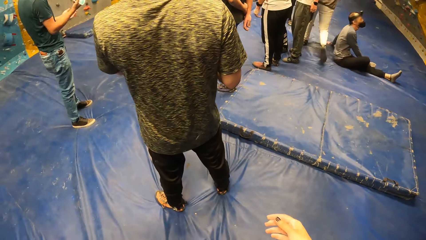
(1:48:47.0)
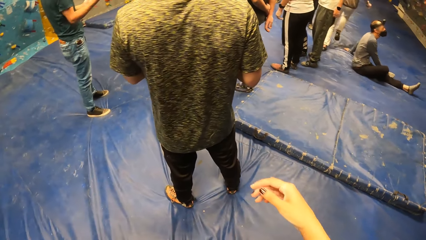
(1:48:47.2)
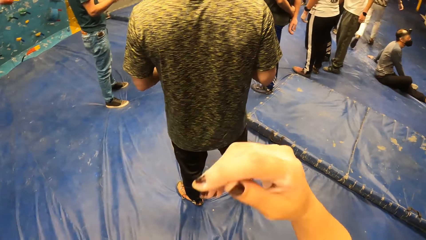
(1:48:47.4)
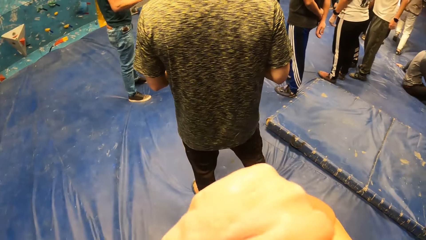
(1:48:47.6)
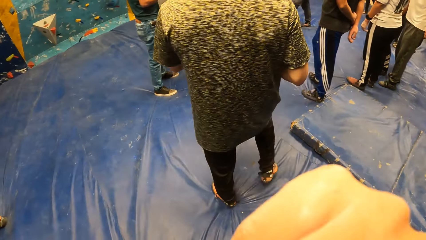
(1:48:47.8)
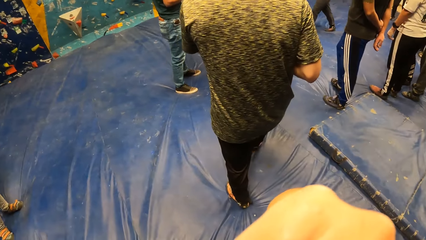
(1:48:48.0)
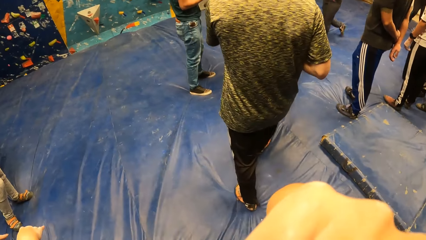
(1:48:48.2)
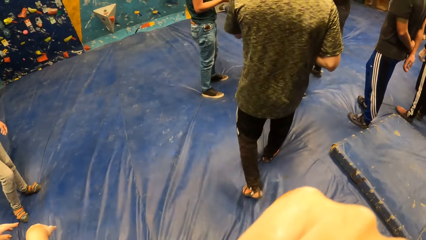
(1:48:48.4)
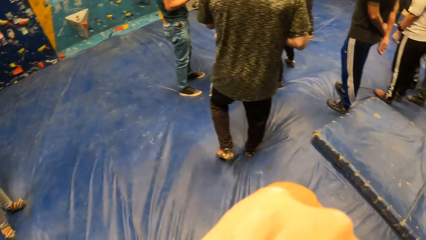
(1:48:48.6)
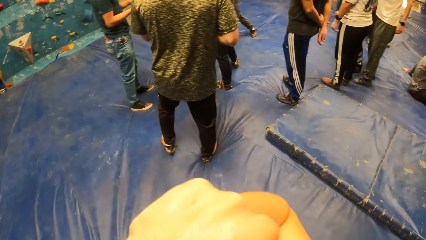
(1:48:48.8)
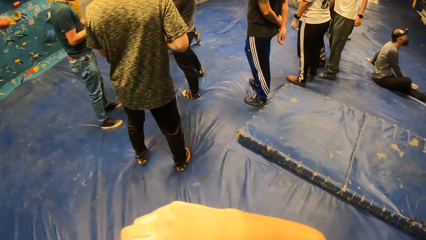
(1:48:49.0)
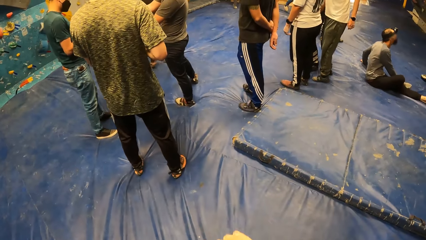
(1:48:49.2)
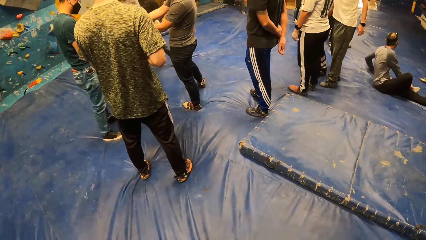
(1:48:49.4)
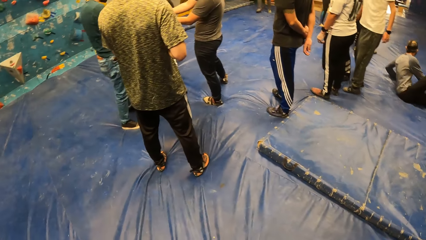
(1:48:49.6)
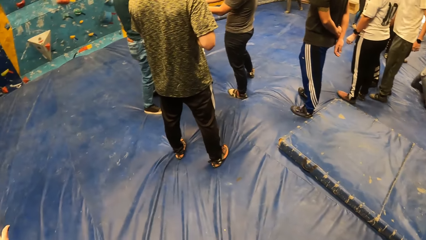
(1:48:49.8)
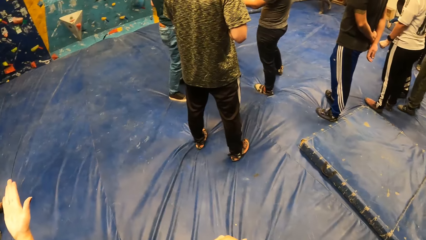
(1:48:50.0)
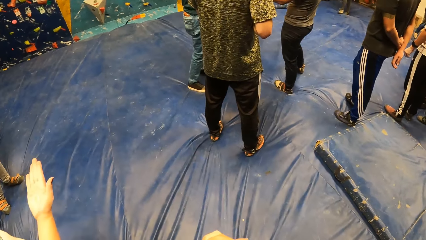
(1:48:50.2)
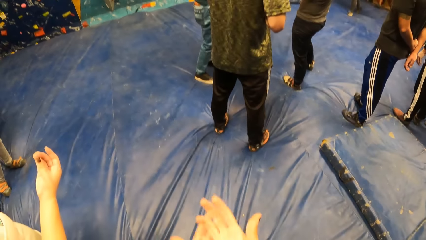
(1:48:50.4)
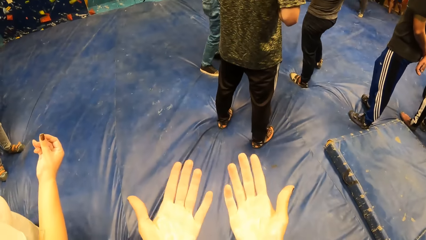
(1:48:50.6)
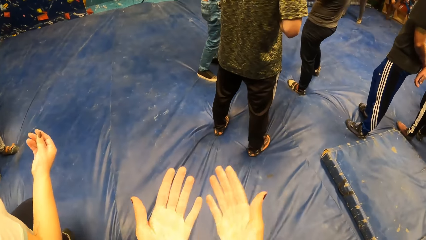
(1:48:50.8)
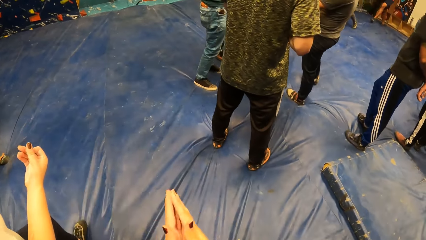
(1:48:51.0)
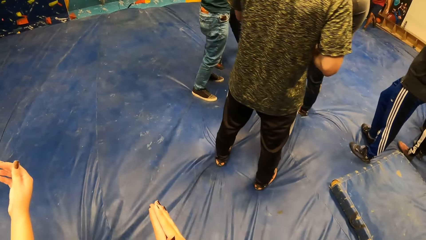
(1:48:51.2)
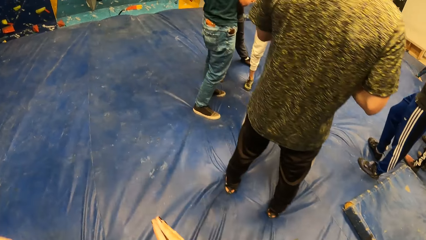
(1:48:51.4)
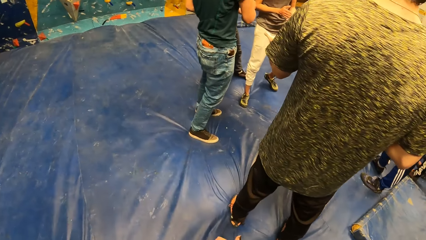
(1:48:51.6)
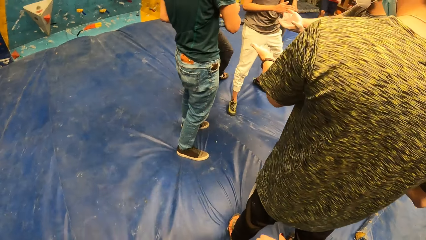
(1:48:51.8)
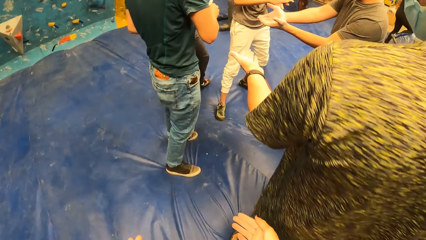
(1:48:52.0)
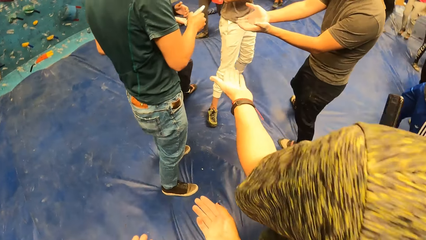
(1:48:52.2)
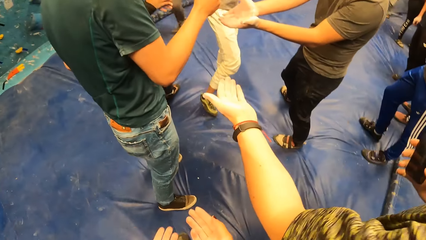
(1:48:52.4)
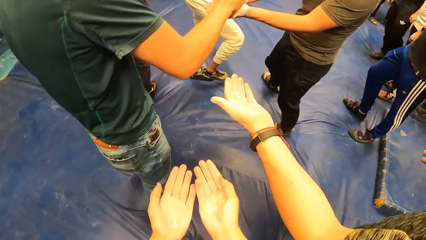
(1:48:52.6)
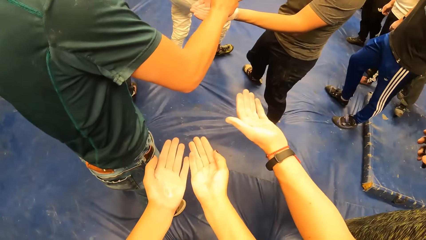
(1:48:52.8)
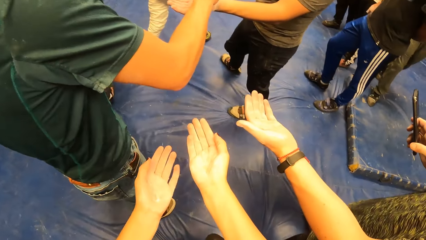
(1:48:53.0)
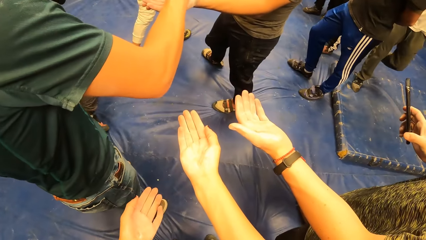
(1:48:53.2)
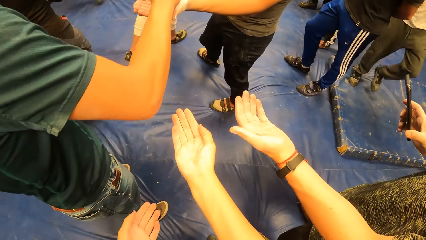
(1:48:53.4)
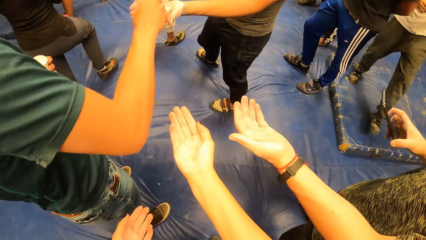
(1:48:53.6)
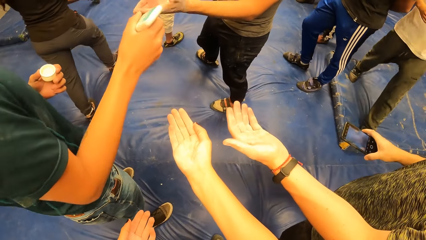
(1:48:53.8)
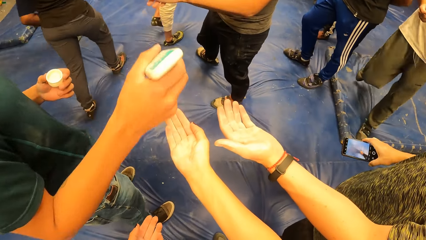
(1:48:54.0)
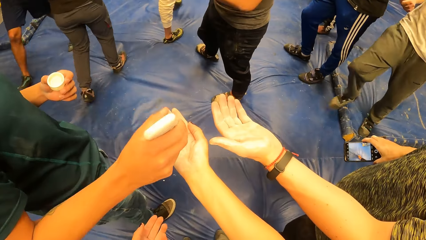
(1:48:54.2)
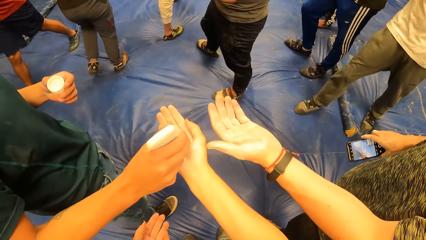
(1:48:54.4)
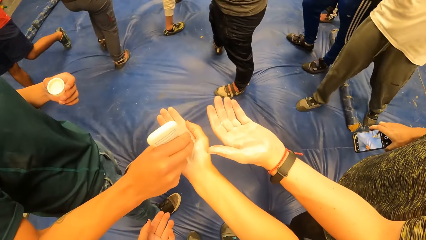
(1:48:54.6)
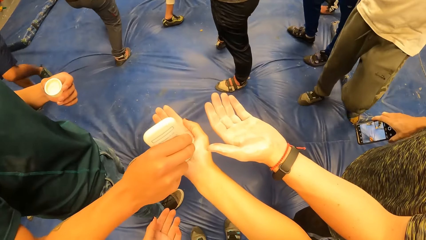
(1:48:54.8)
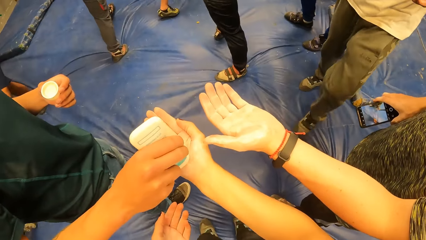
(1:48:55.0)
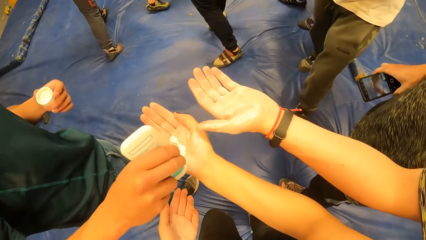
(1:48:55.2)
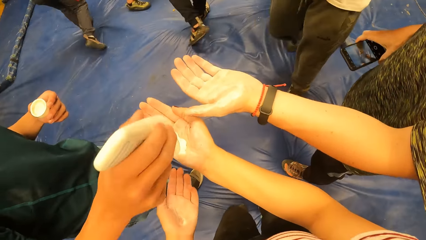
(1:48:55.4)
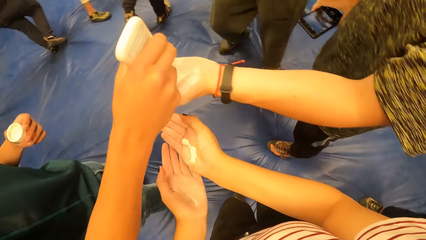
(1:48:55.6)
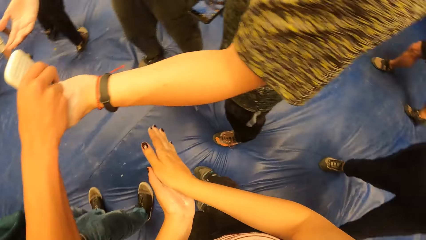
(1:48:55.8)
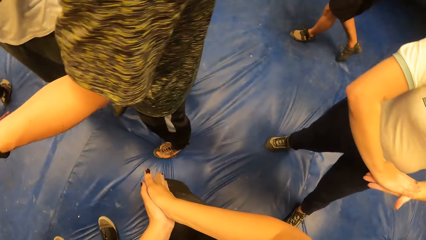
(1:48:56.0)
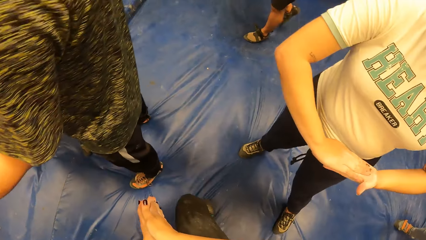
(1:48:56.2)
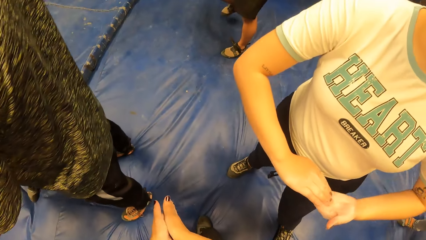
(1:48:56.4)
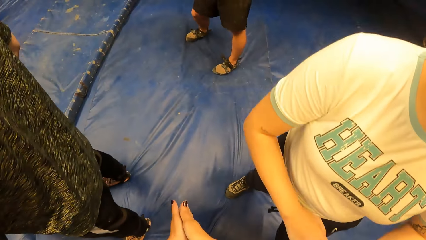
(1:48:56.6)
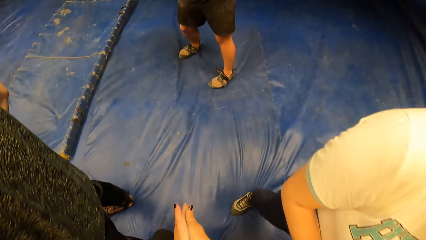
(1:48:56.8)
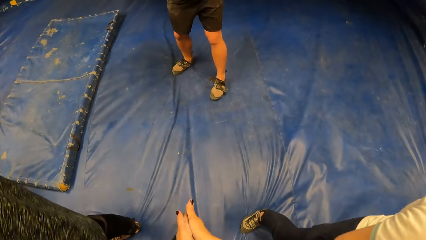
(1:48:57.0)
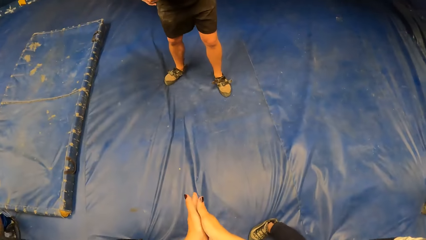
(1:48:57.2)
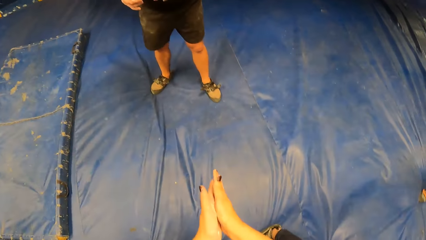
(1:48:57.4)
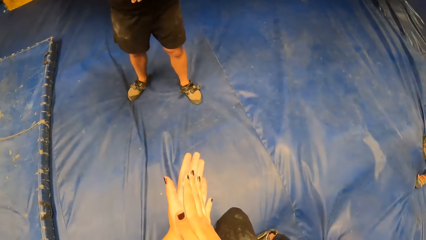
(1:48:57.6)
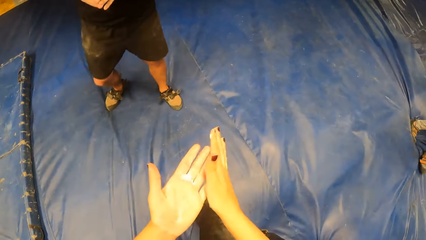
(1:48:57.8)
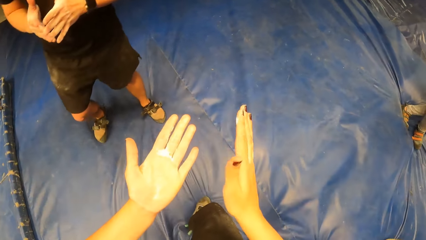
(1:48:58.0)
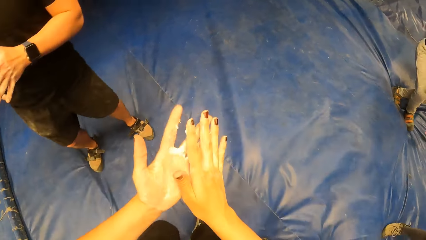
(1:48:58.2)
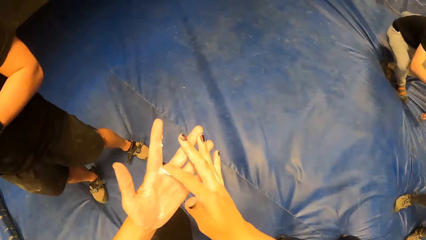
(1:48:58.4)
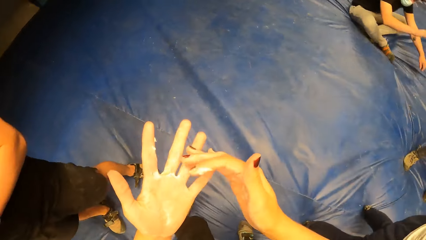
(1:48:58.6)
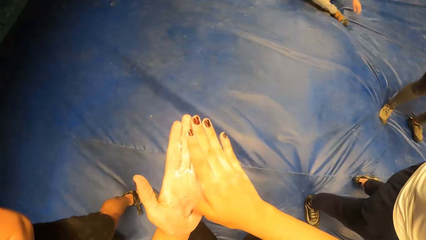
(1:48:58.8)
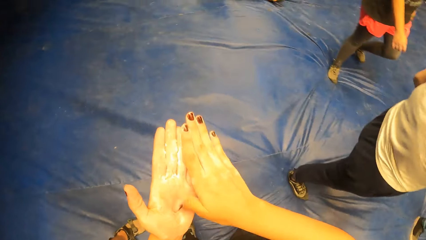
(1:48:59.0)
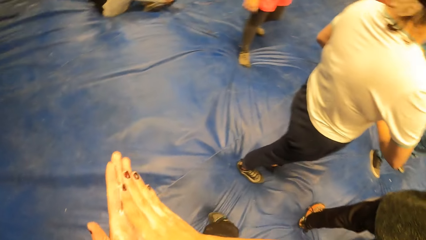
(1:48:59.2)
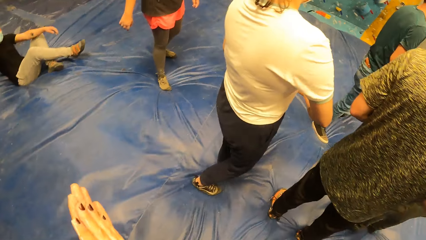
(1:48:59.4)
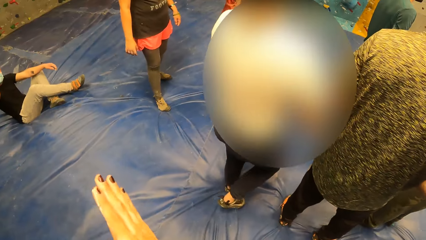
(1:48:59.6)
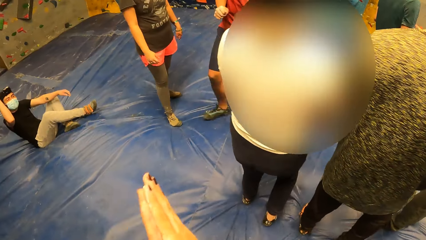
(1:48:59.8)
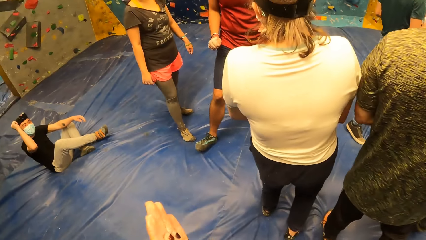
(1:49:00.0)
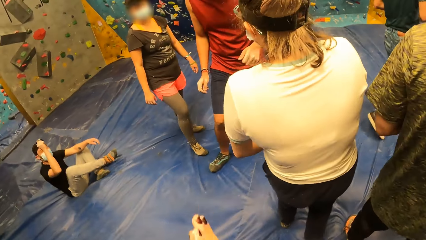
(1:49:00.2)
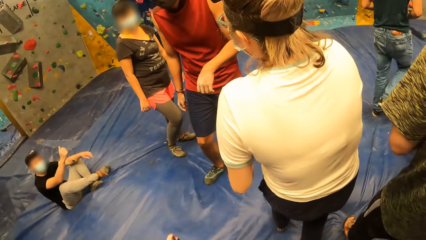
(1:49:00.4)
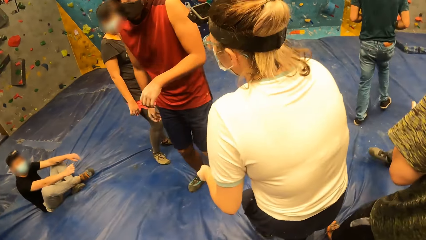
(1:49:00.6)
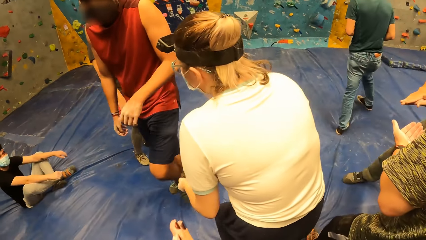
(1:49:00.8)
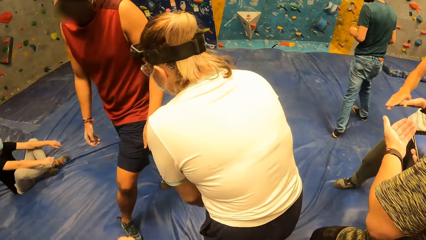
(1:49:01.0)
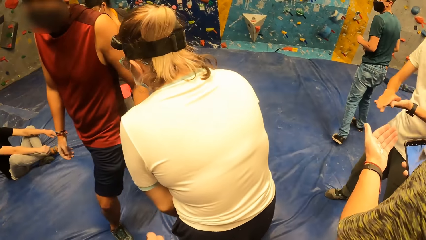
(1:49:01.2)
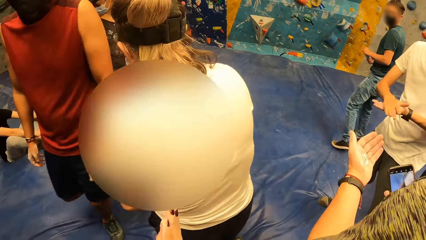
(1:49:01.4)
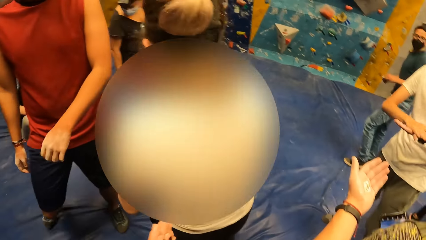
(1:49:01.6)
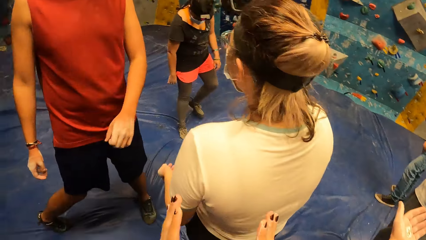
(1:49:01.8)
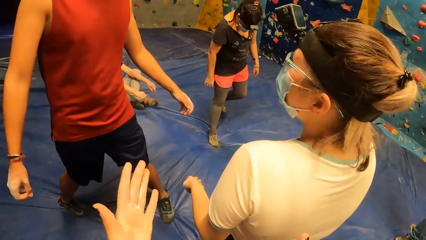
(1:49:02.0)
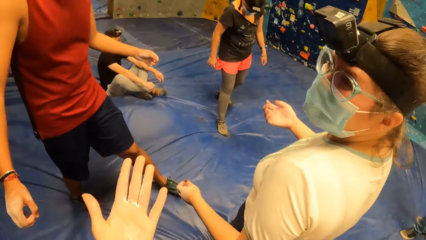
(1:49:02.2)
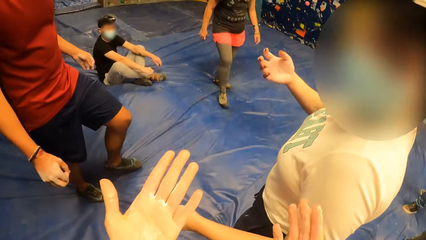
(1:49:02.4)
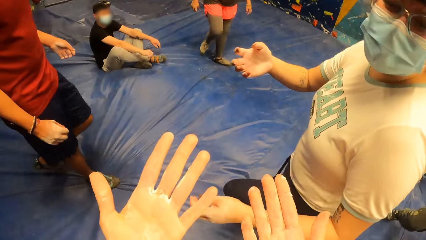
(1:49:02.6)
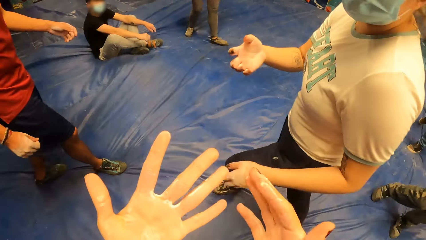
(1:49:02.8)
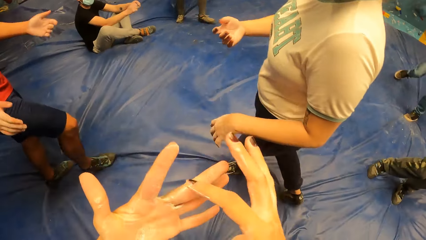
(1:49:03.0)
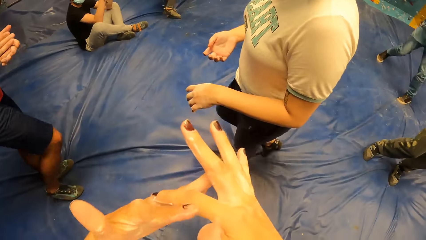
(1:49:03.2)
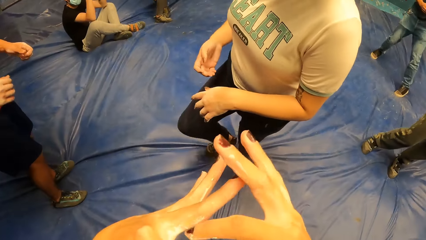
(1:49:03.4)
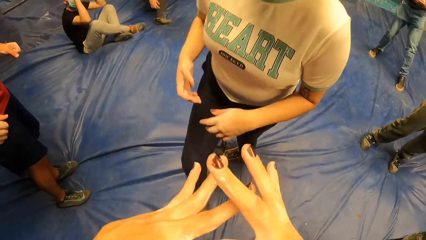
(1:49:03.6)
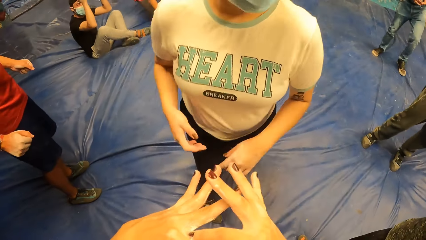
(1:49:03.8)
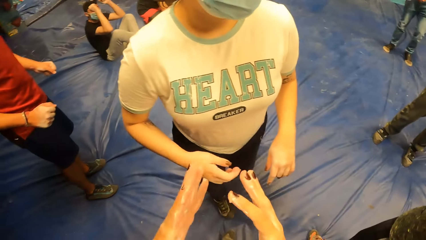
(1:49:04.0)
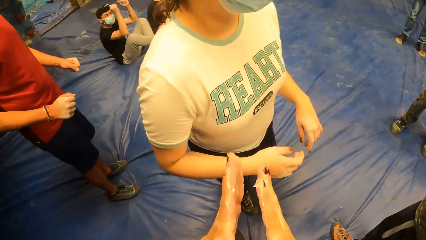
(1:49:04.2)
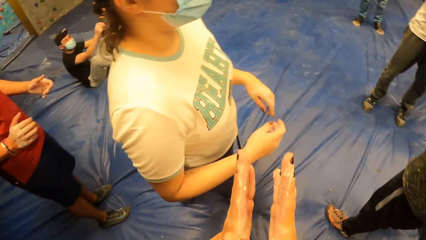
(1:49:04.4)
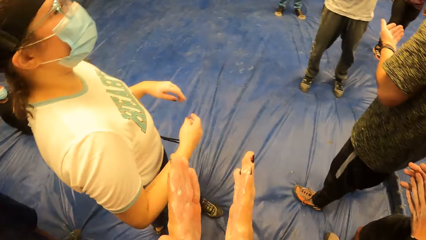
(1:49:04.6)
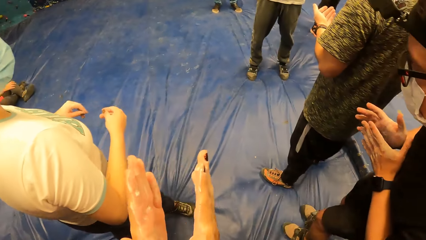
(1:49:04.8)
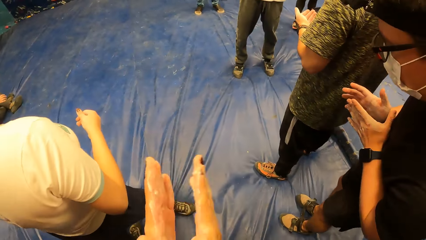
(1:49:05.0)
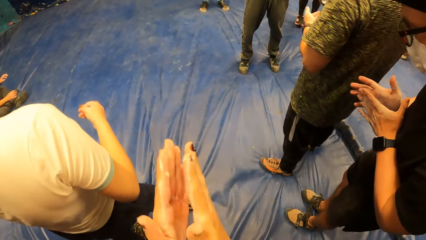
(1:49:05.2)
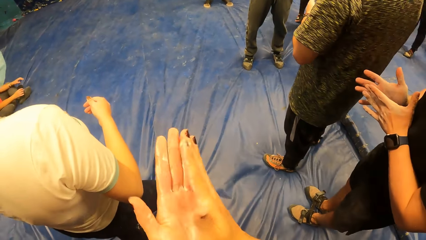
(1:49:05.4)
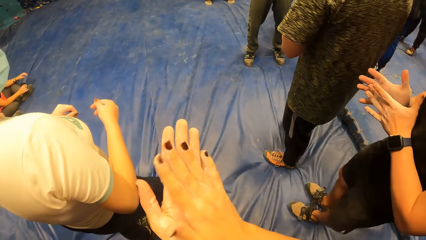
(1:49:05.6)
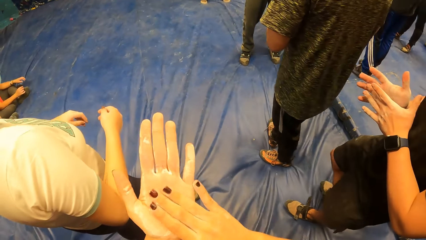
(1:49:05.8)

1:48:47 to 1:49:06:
The camera wearer looks around the boulder gym. She adjusts her nose mask with her left hand. She stares at her hands. She walks around the boulder gym. A man pours liquid chalk or powder from a container on the camera wearer's right palm. The camera wearer rubs her hands together. She applies the powder on her hands. She walks around the boulder gym. She looks around the boulder gym. She stares at her hands. She claps her hands.
